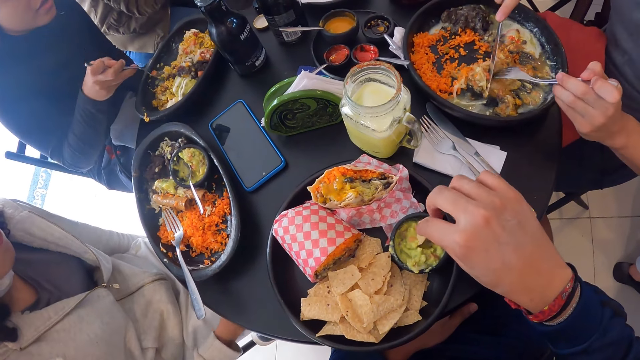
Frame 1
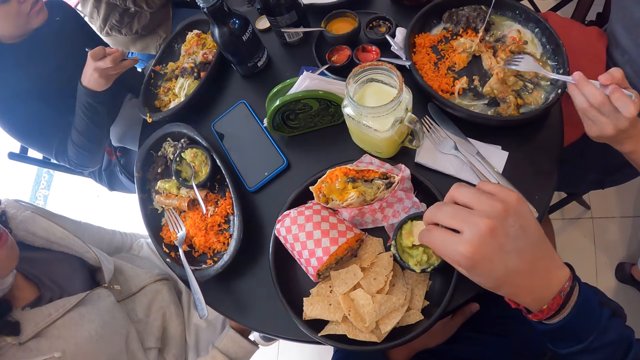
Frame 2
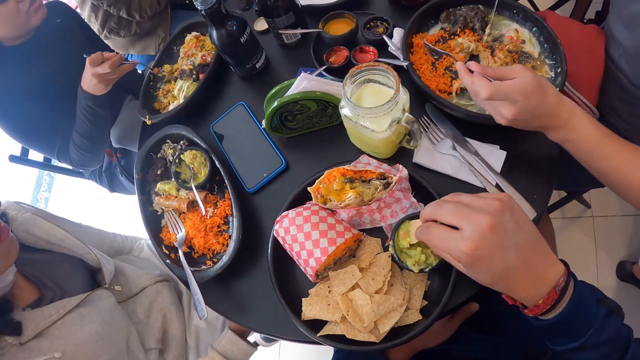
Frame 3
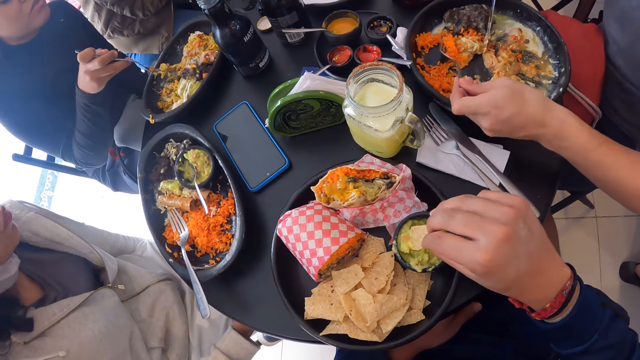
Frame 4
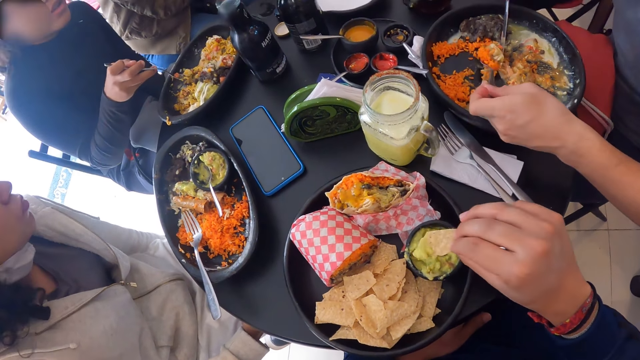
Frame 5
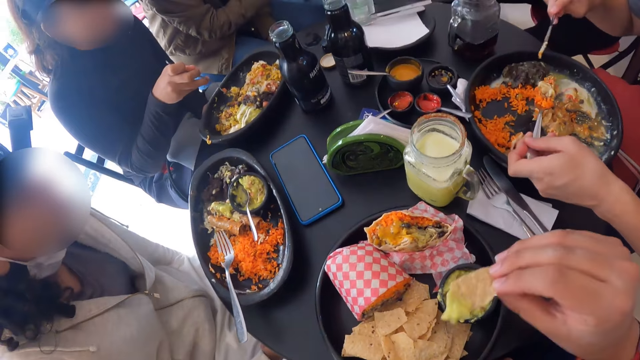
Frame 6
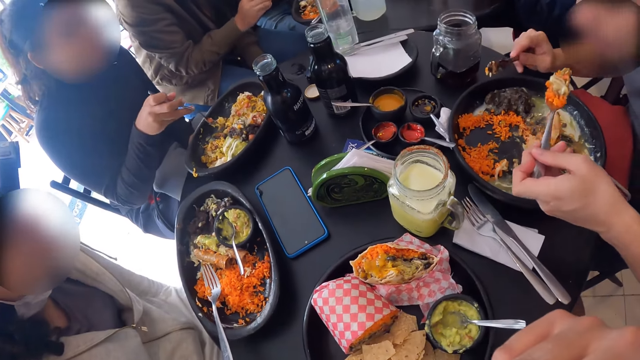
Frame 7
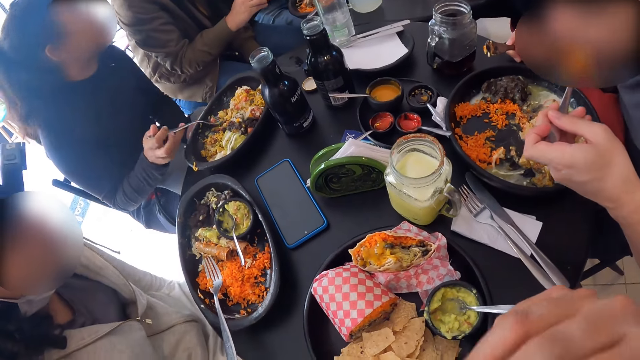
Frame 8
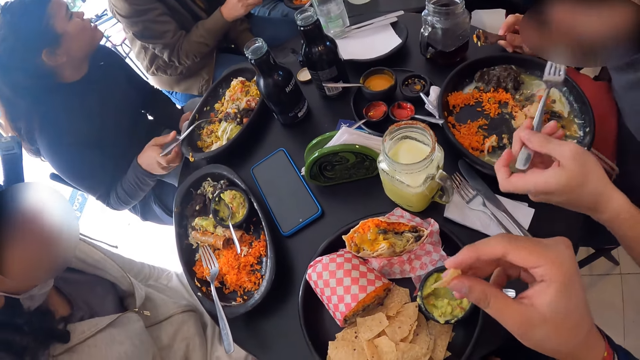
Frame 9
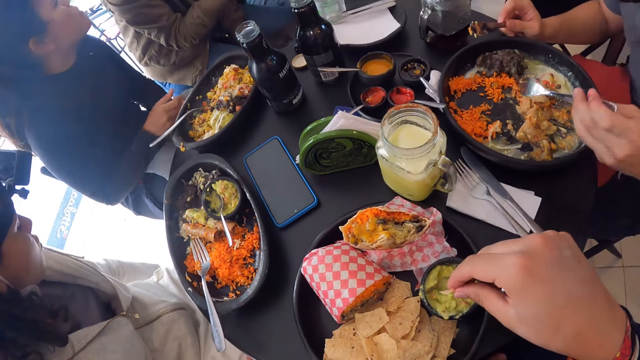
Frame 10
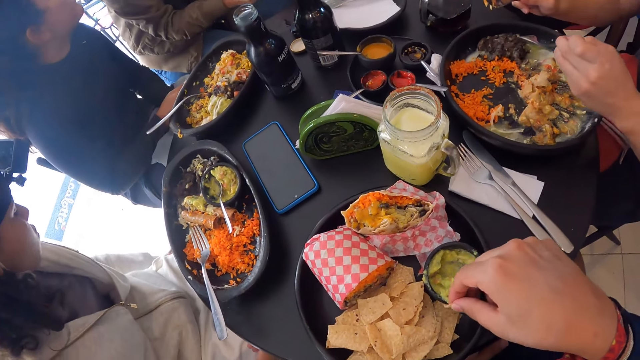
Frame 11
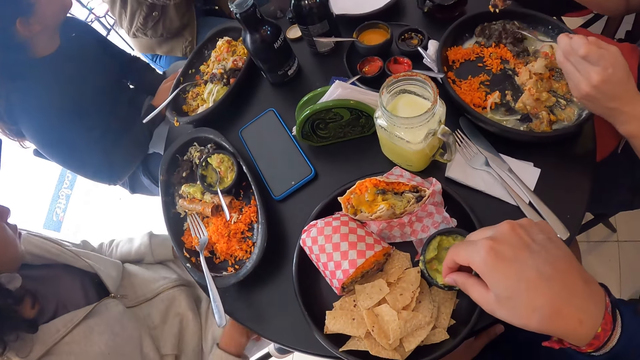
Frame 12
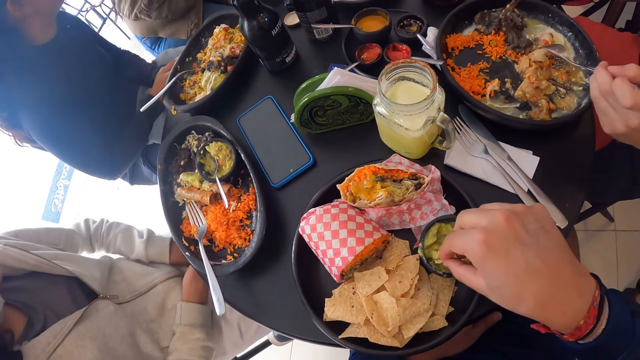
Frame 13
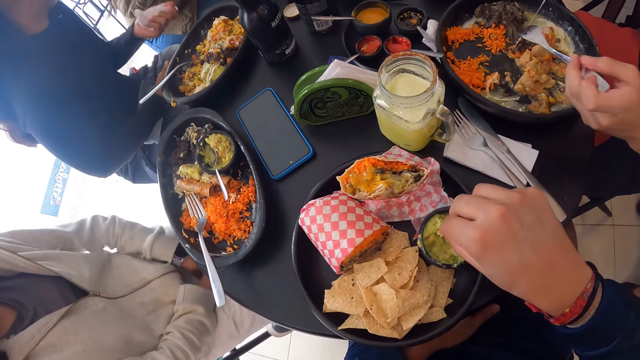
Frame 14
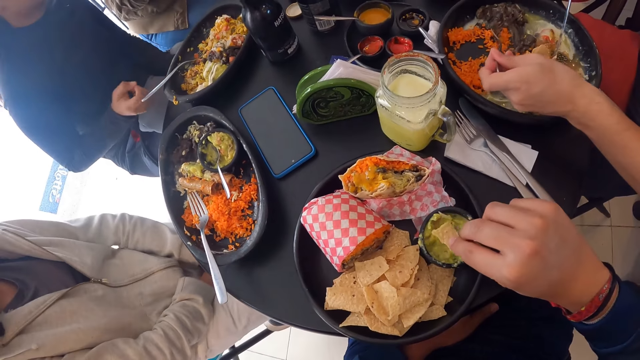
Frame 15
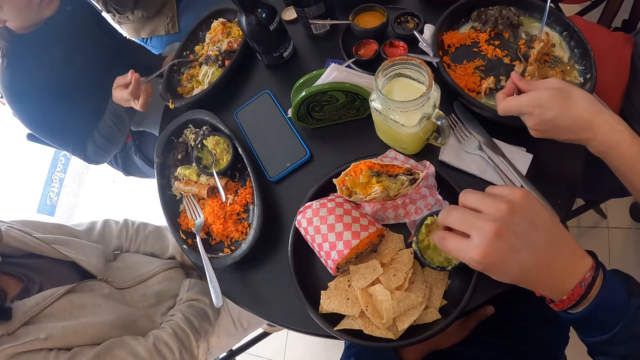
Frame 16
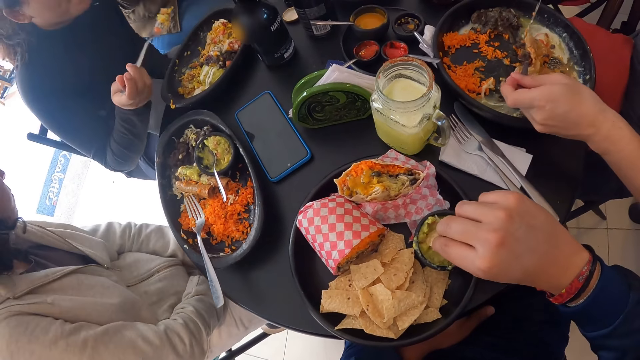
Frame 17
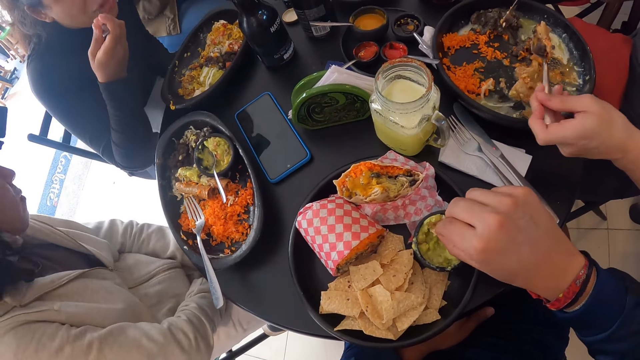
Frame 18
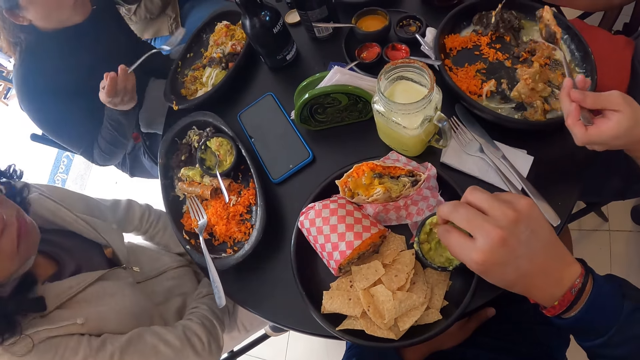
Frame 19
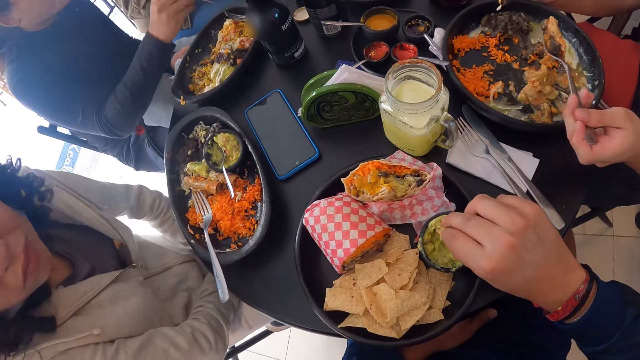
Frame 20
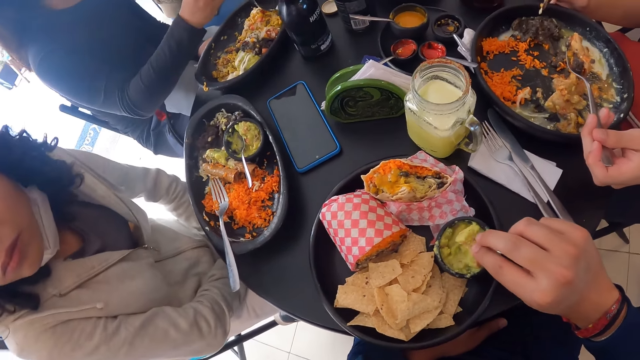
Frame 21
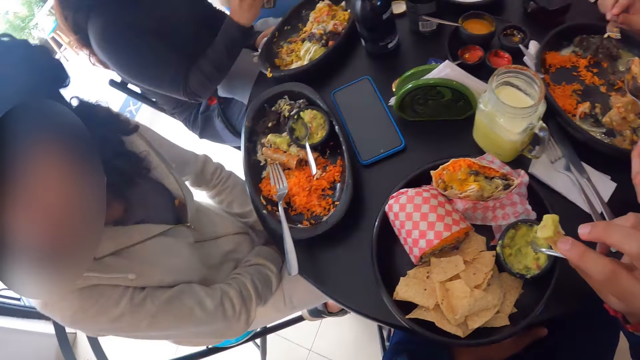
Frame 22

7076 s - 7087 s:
A man cuts samosa in the plate with the knife in his right hand. The camera wearer scoops an avocado. The man takes Chinese rice and samosa from the plate with the fork in his left hand. The camera wearer eats bread. The man puts the Chinese rice and samosa into his mouth with the fork in his left hand. A woman drops the fork in her right hand into the plate. The camera wearer takes the avocado spread from the plate on the table with the potato chip in his right hand. The man takes the Chinese rice and samosa from the plate with the fork in his left hand. The woman picks up the fork from the plate with her right hand and puts Chinese rice with veggies into her mouth with the fork in her right hand.

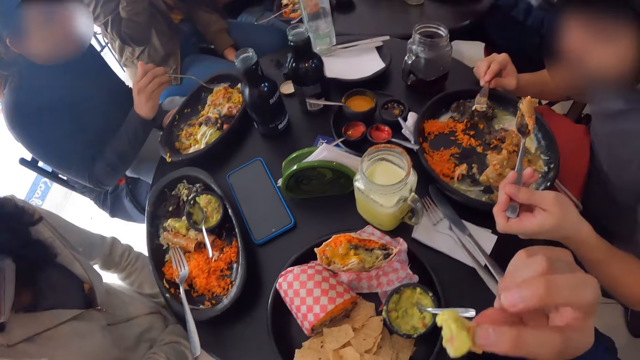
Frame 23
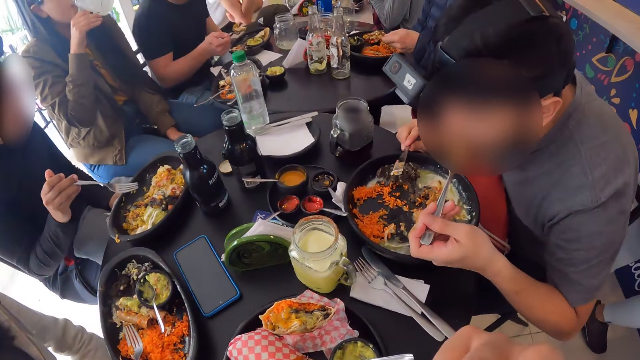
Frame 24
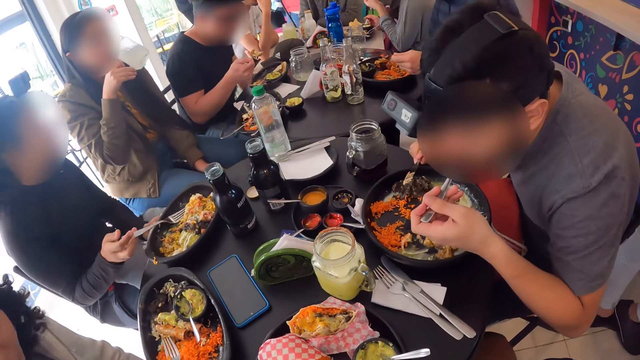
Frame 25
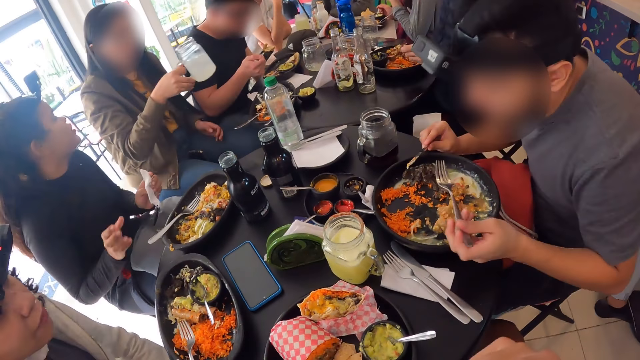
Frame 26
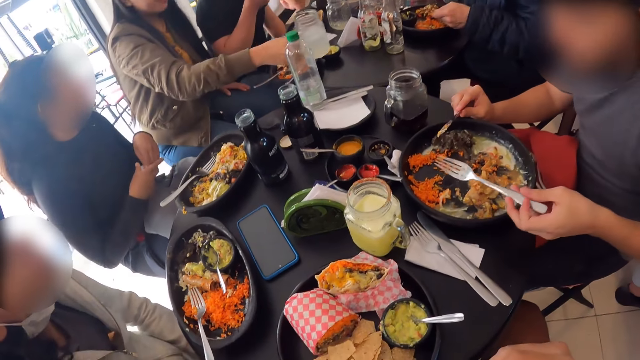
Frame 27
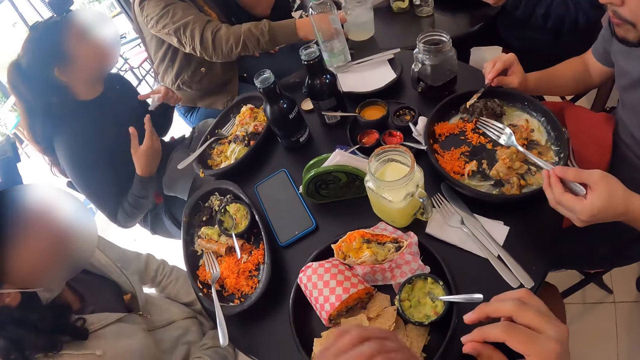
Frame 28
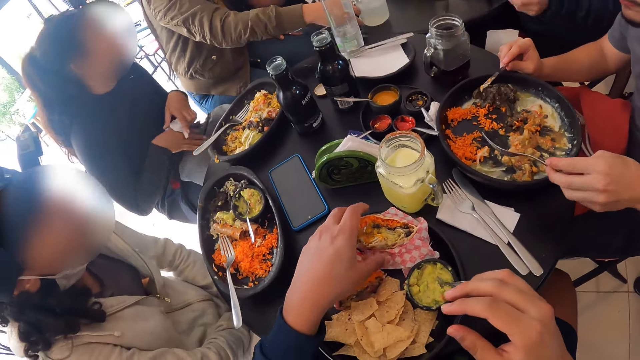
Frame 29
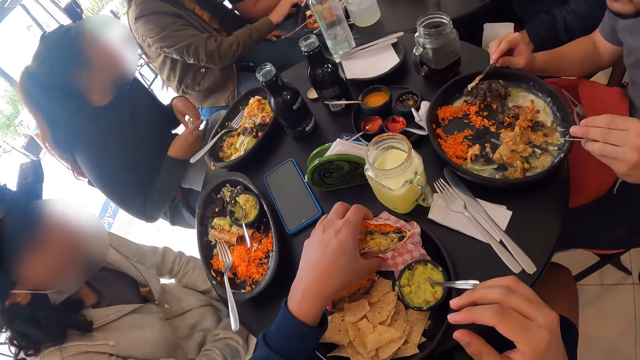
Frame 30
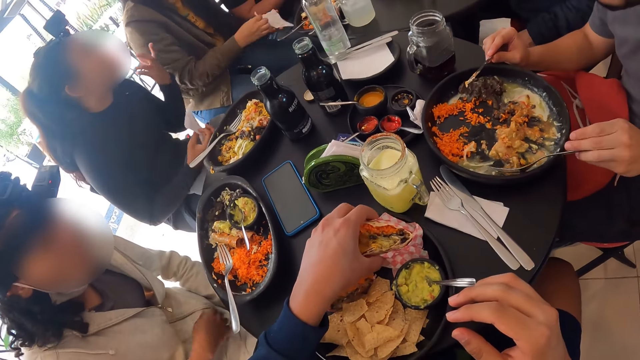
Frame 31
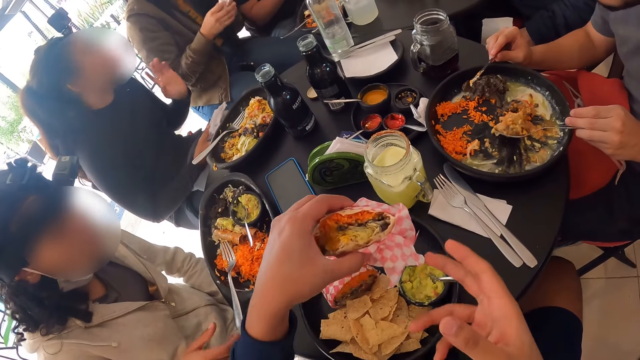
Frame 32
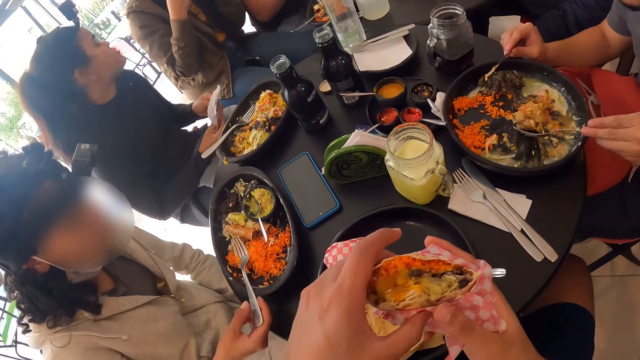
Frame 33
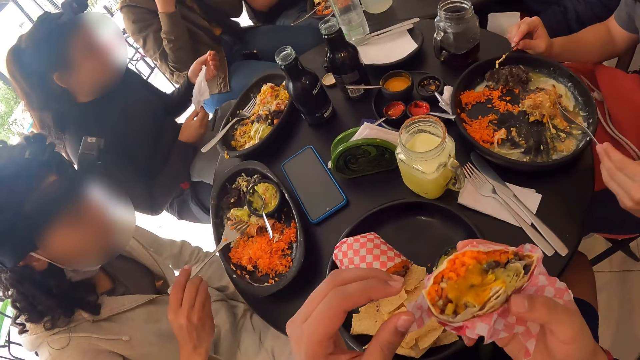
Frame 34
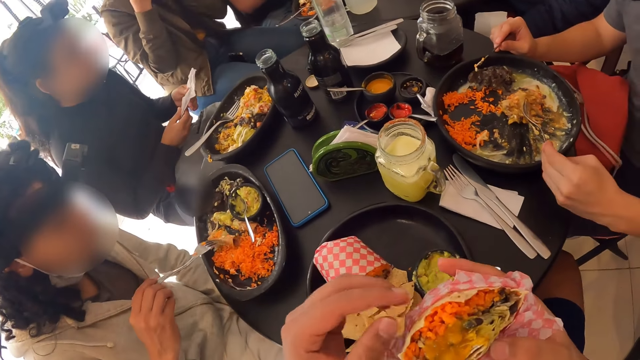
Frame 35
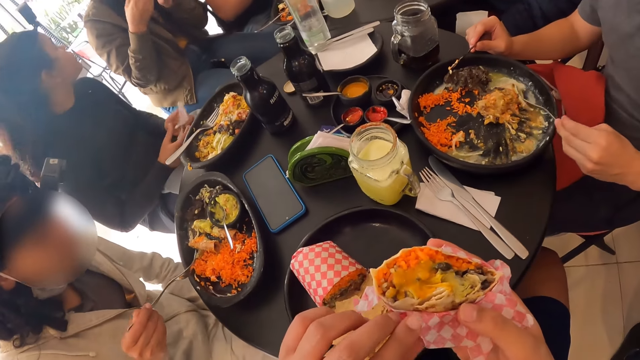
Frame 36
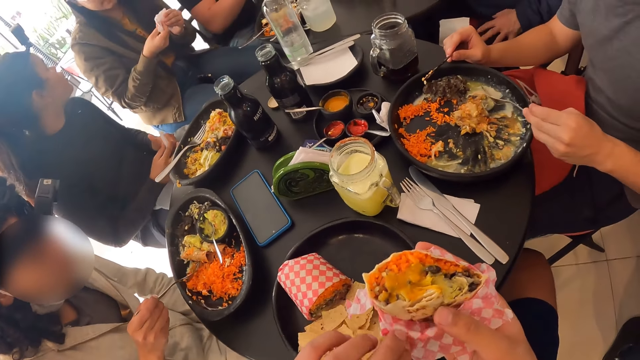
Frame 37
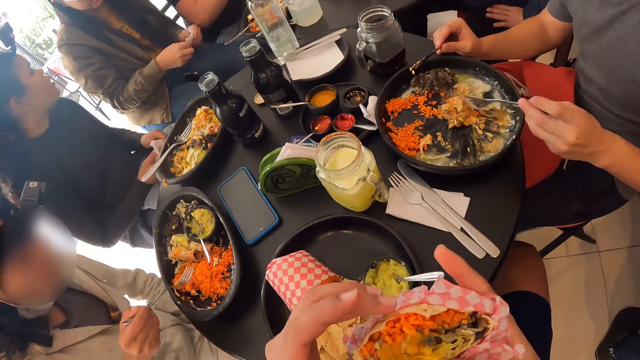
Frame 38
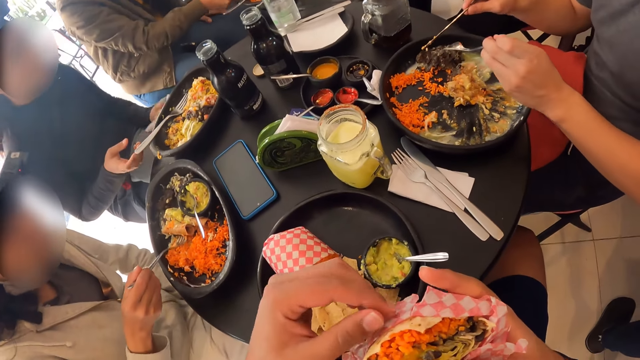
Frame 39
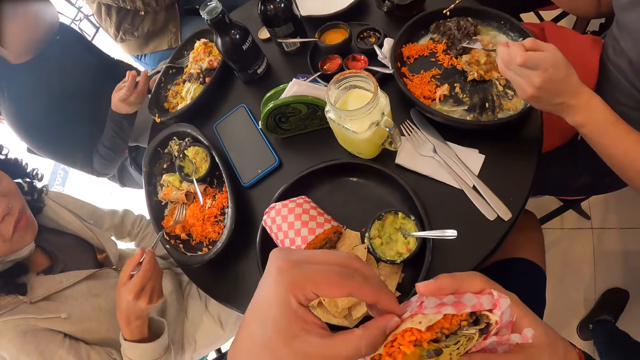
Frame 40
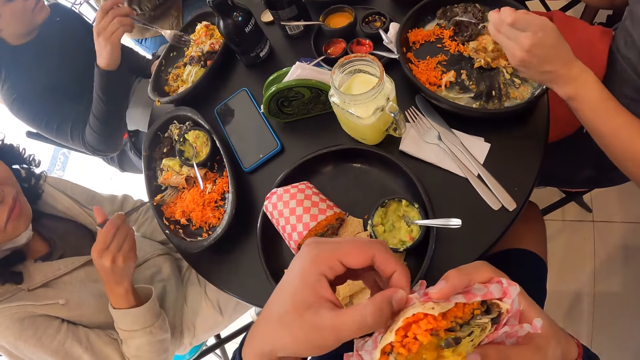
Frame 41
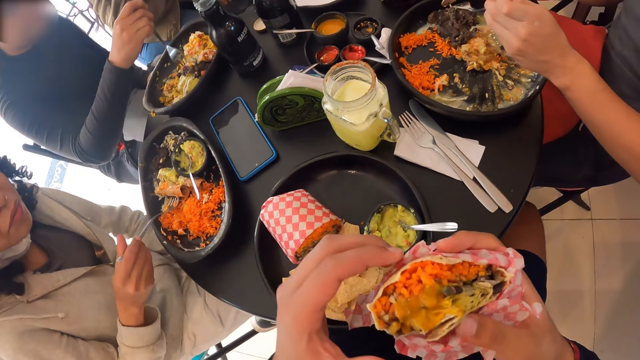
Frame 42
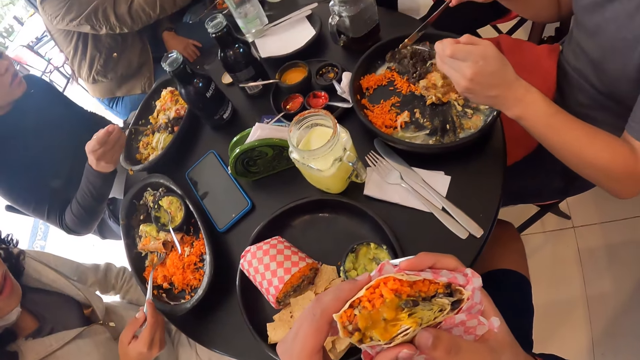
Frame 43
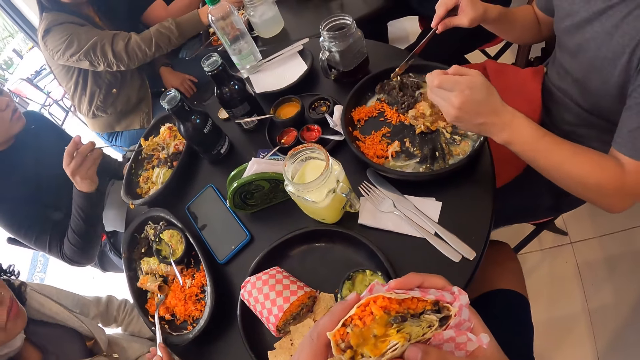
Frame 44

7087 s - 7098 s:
A man puts the Chinese rice with samosa into his mouth with the fork in his left hand. The camera wearer eats bread. A woman drops the fork in her right hand into the plate on the table. The camera wearer takes the salad wrap or cheese from the plate on the table with his left hand. Another woman picks up the fork from the plate with her right hand. The first woman picks up the fork in the plate with her right hand. The camera wearer removes a paper in the cheese.
